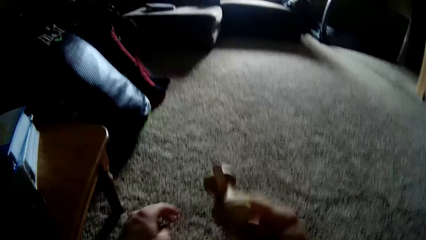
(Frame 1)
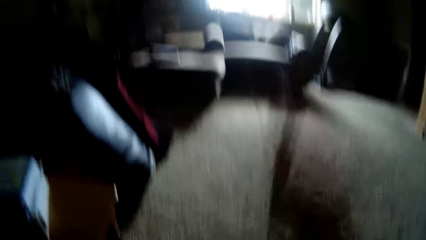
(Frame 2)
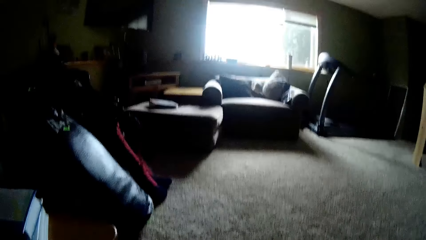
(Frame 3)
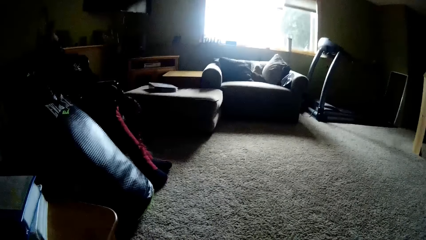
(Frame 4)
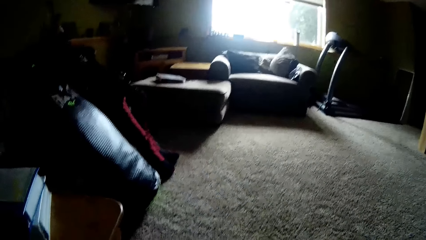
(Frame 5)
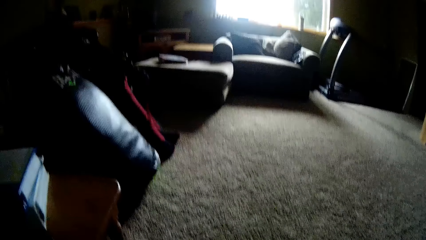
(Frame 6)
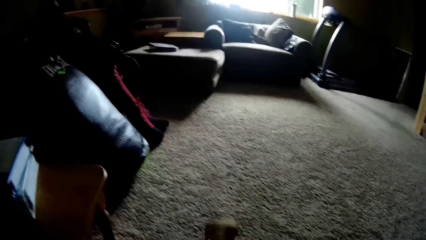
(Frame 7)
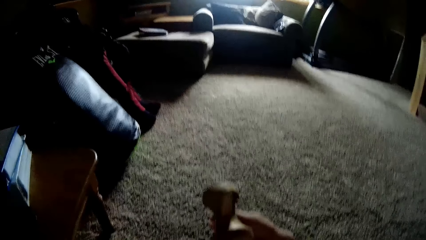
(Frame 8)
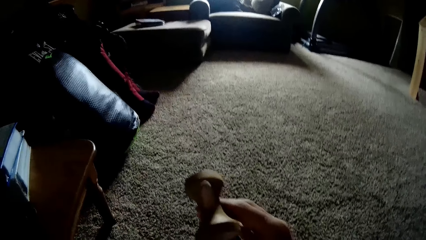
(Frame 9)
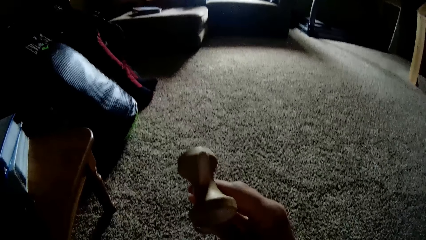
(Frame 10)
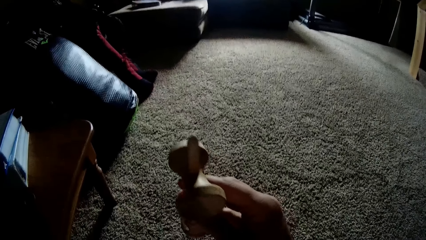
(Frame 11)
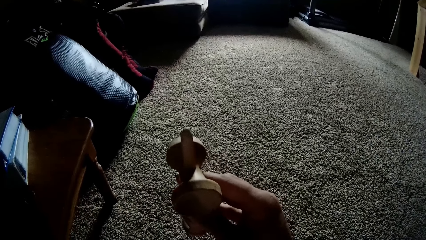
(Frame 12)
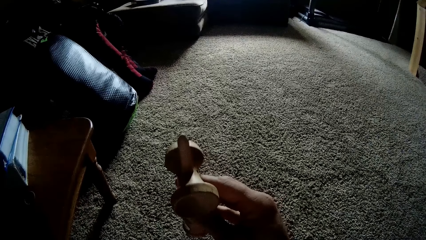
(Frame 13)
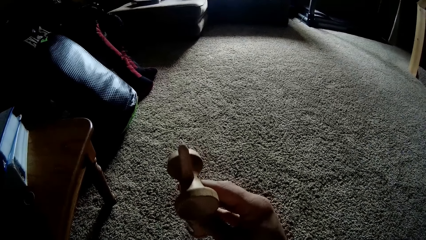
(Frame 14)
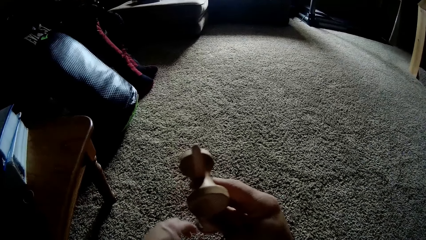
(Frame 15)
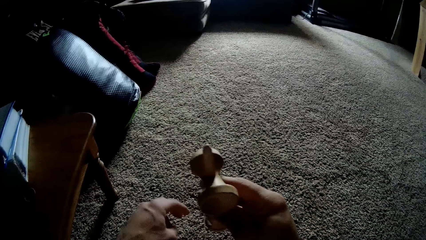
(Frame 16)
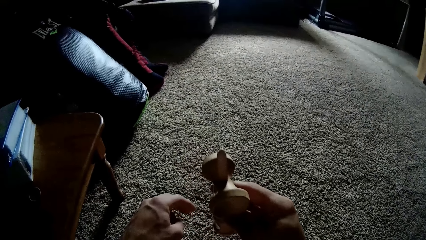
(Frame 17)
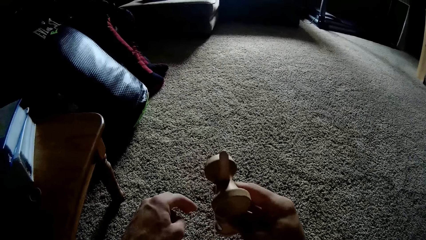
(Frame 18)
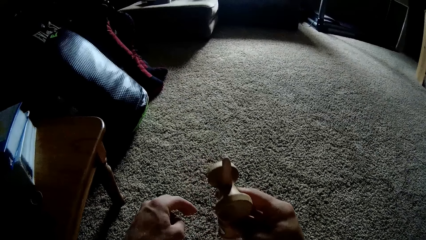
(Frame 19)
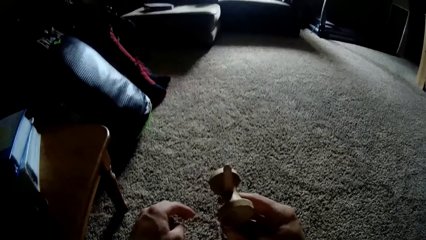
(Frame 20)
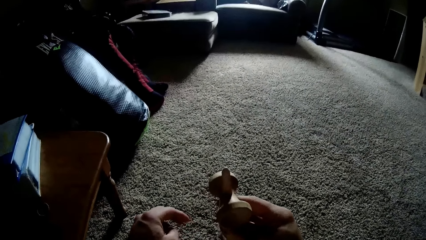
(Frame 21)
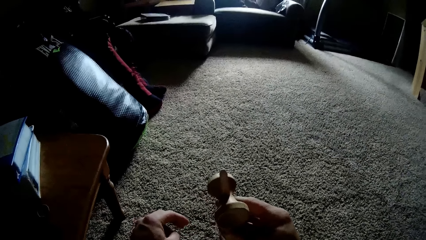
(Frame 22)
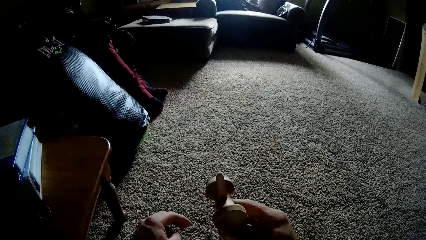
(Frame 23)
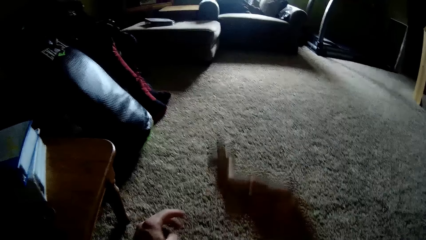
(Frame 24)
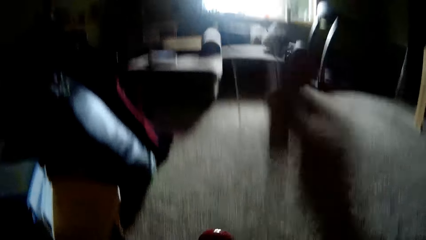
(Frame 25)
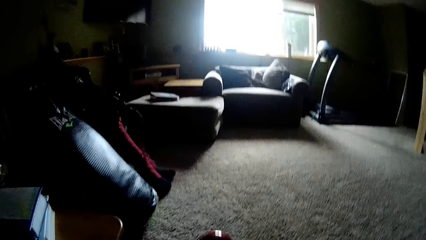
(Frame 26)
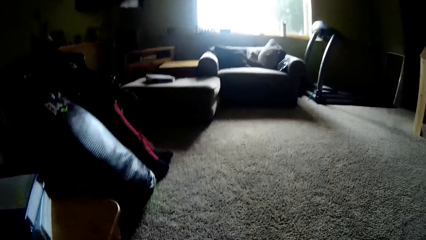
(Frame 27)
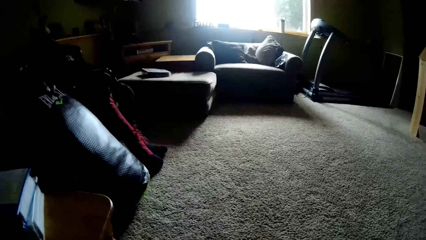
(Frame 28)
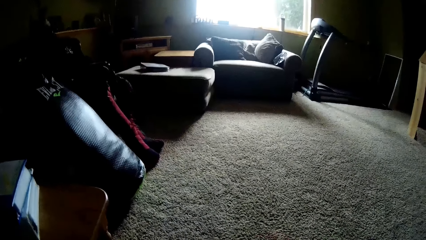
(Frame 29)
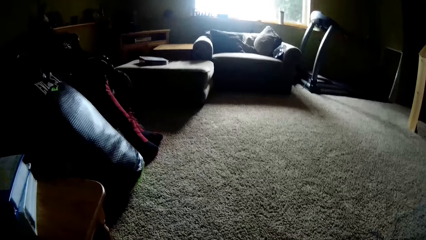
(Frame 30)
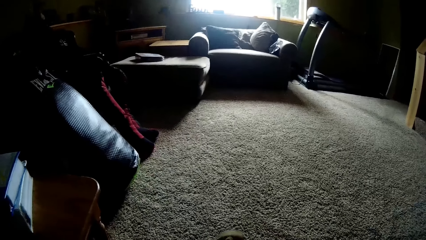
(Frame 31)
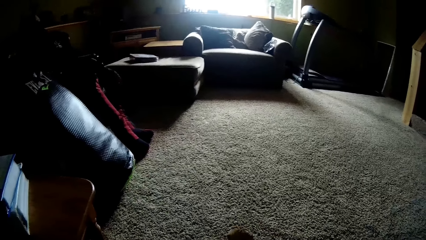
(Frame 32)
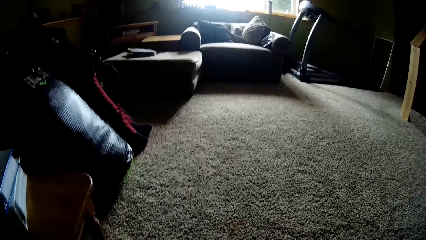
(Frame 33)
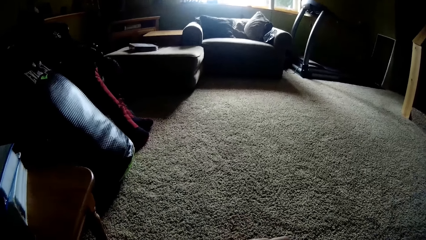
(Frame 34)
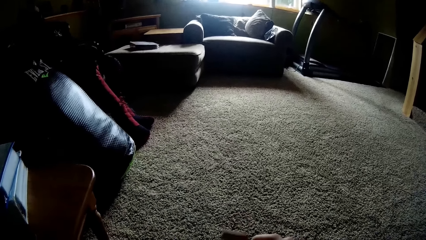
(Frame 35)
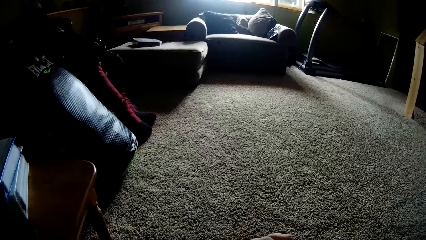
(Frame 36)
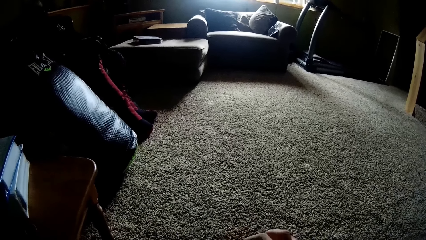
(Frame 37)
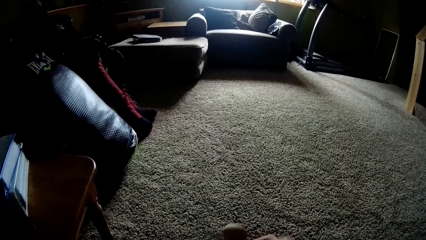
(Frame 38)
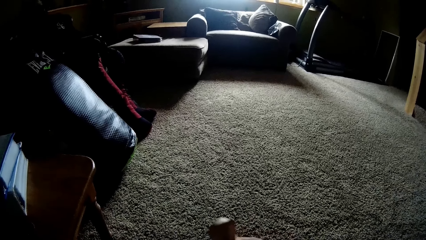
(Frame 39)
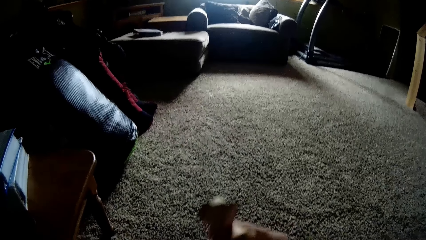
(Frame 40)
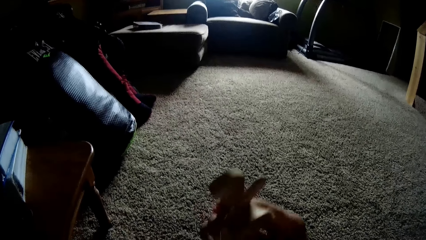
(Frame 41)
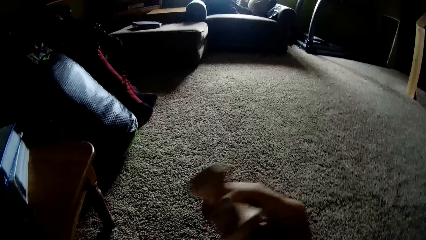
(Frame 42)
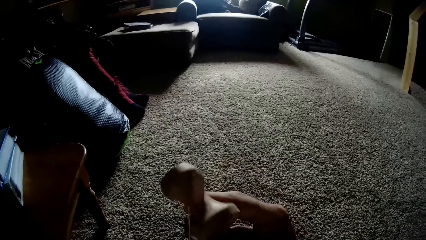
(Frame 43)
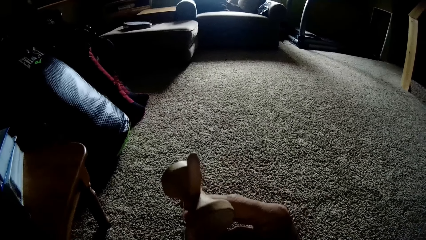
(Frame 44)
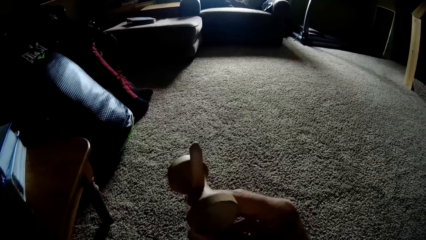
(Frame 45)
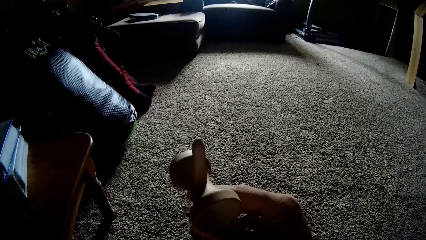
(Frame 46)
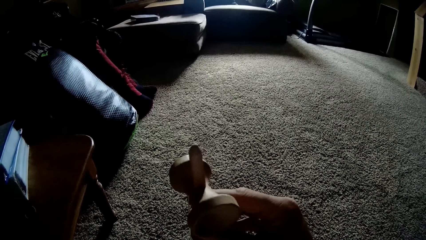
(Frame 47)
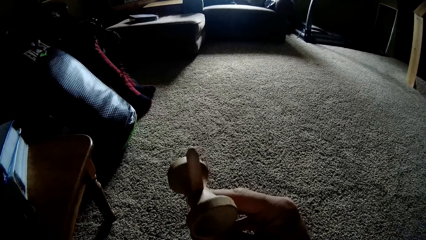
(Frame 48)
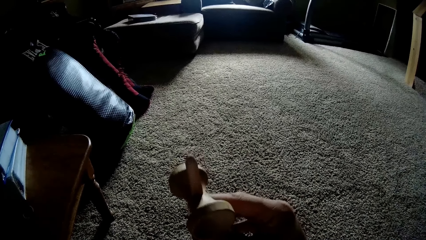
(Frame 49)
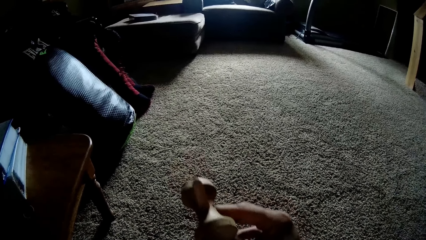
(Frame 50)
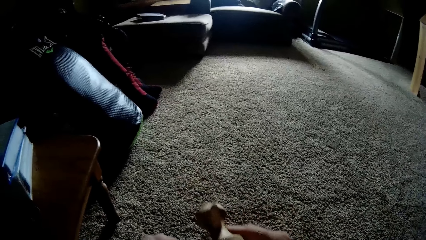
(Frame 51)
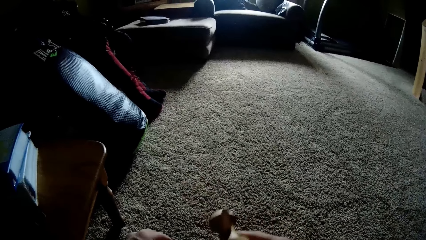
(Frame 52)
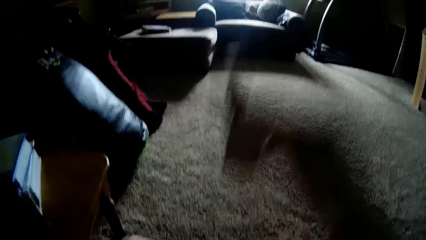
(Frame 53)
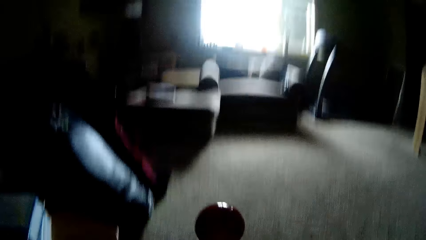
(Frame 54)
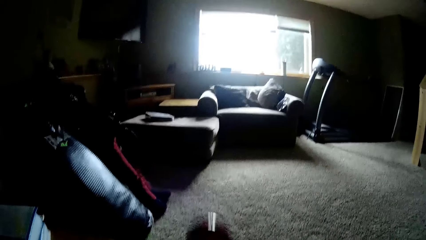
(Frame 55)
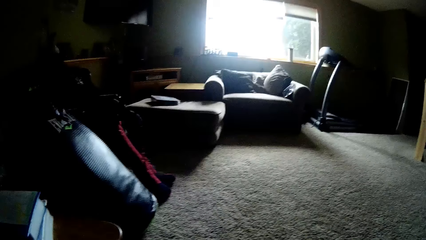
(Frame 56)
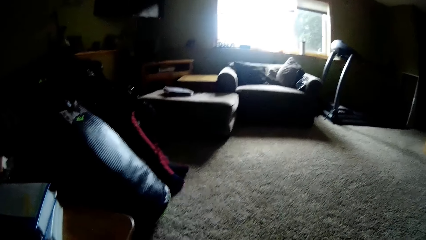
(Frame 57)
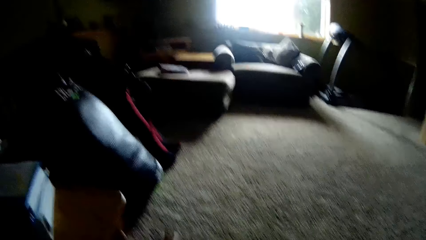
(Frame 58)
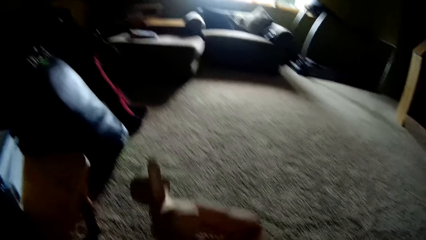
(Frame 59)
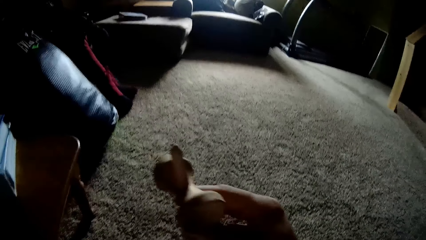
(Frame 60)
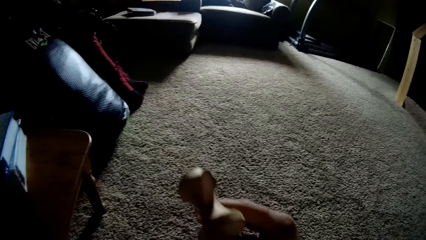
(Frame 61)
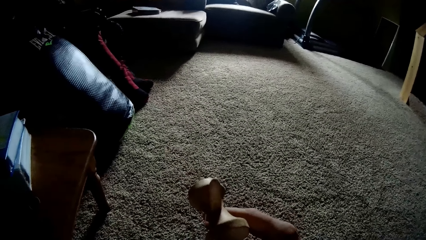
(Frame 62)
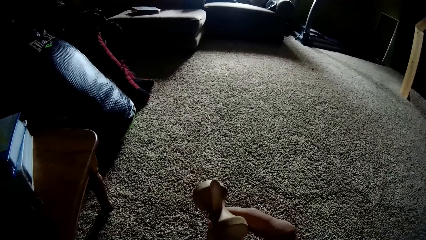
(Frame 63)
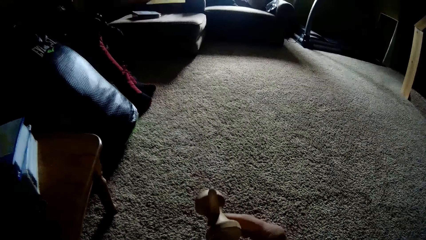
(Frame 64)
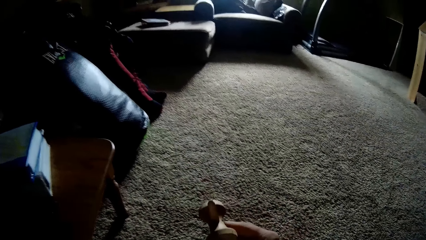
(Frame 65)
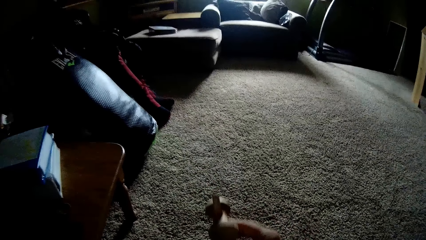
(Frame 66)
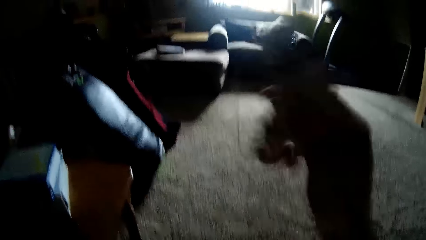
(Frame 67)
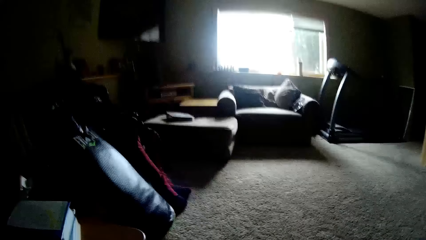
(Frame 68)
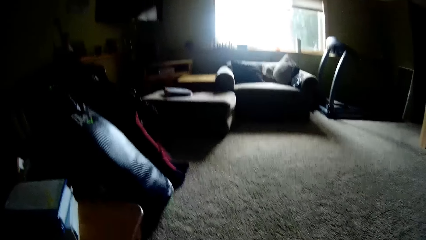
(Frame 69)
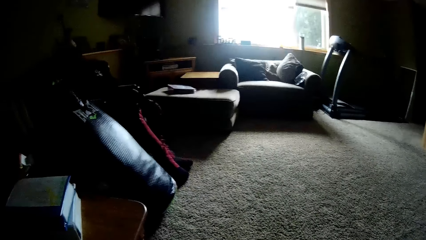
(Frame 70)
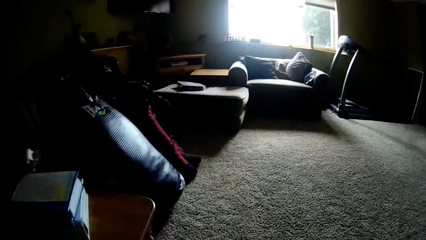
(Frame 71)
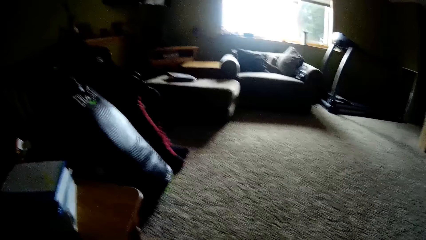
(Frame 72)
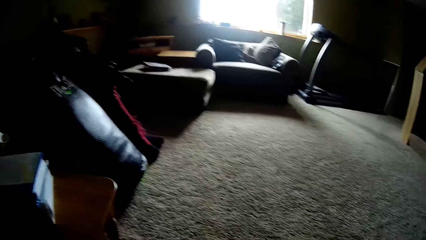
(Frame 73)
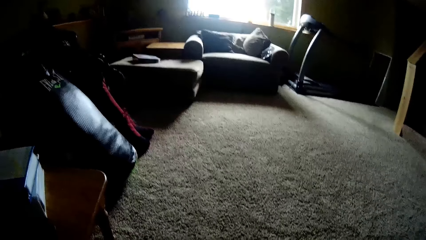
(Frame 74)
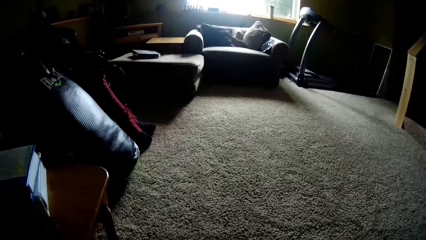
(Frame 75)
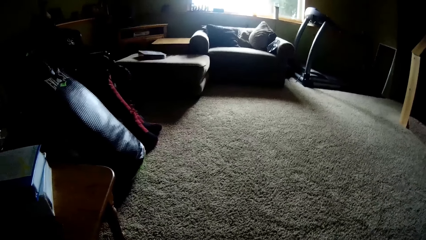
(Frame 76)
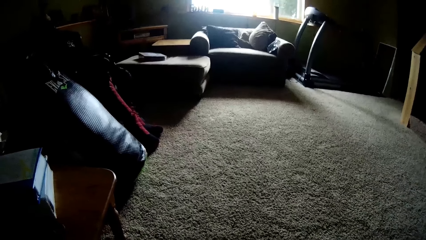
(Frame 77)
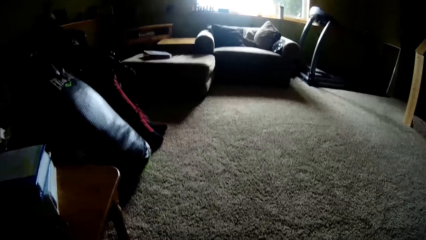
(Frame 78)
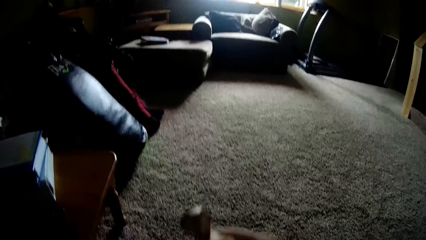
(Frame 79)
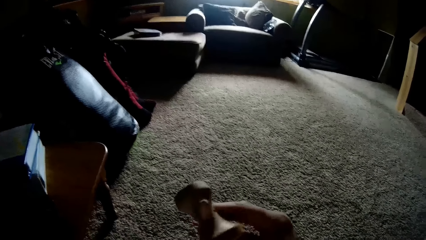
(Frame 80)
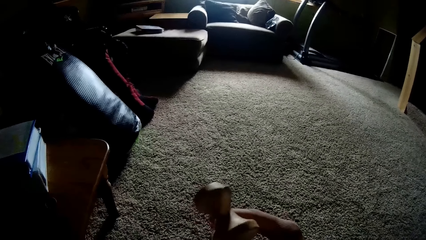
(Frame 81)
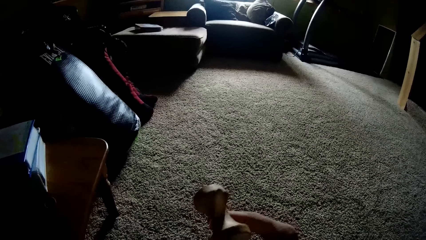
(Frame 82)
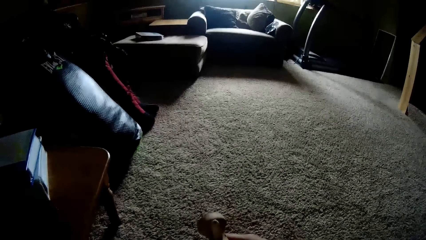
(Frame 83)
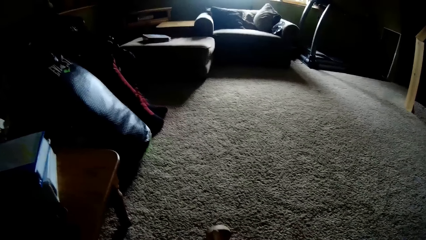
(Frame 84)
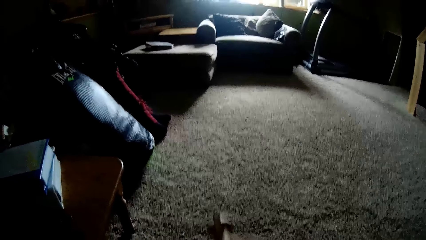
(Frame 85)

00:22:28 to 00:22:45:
The camera wearer tosses the ball with a wooden tool with the right hand. They toss the ball with the wooden tool with the right hand repeatedly.
